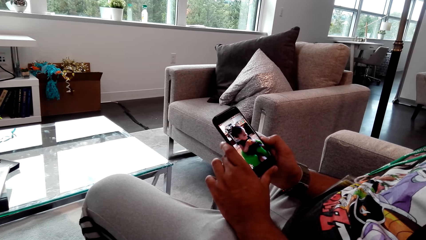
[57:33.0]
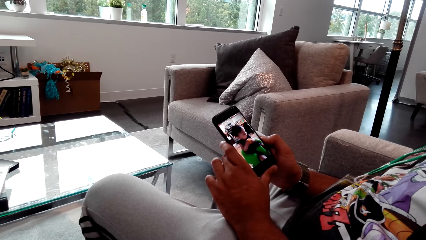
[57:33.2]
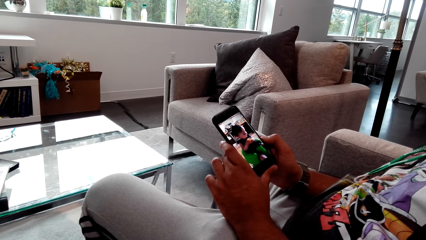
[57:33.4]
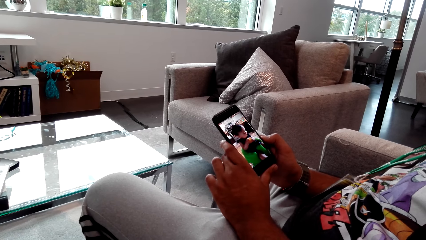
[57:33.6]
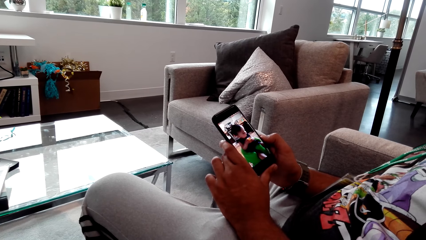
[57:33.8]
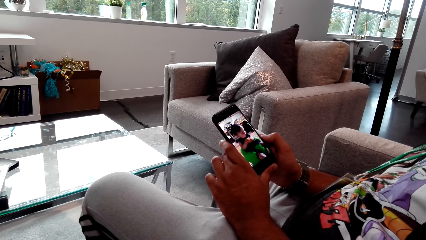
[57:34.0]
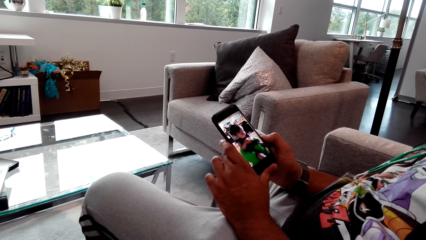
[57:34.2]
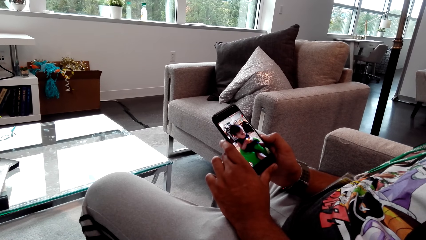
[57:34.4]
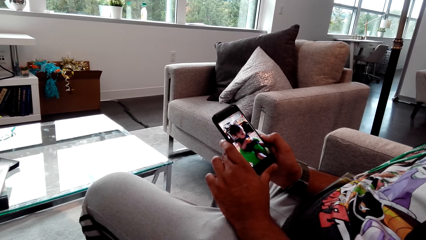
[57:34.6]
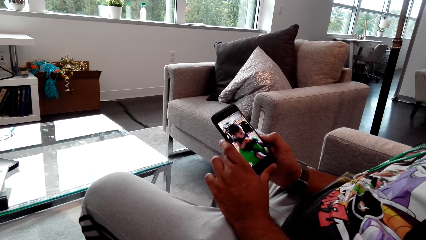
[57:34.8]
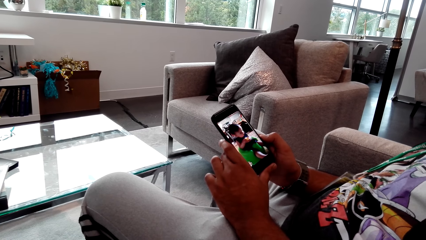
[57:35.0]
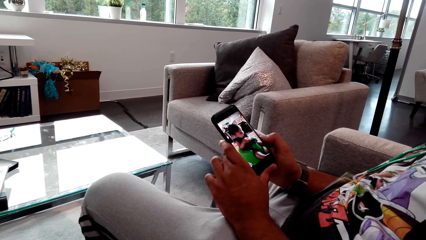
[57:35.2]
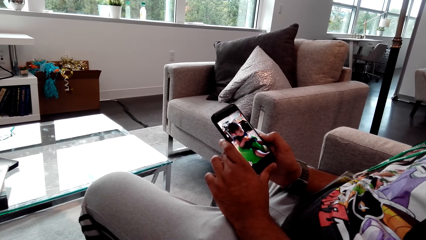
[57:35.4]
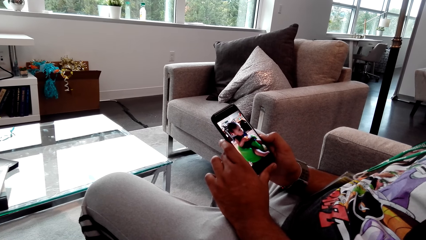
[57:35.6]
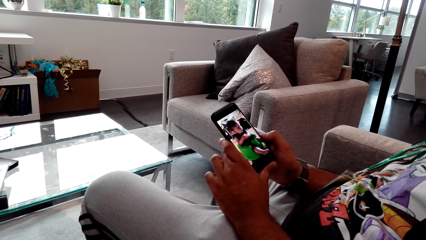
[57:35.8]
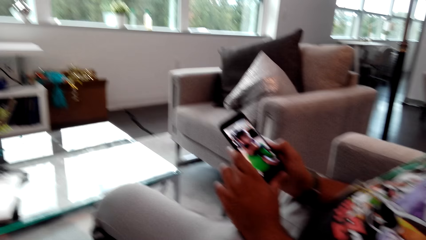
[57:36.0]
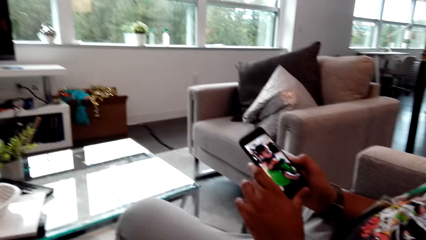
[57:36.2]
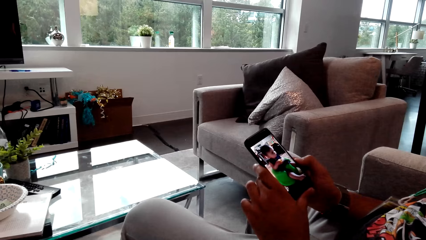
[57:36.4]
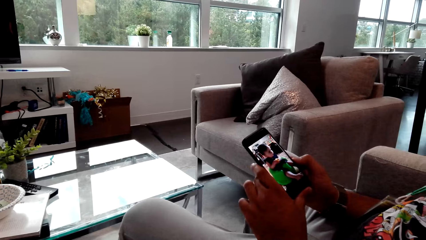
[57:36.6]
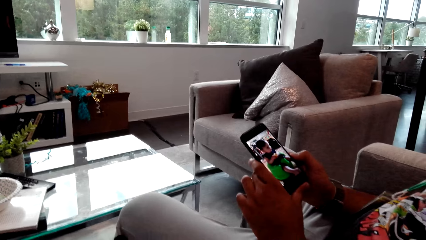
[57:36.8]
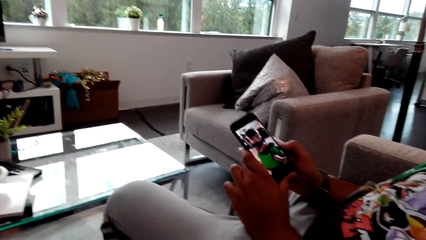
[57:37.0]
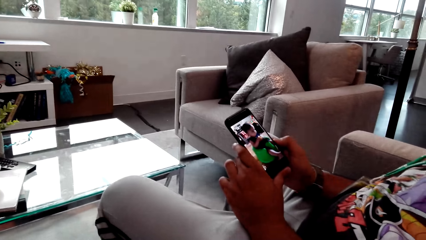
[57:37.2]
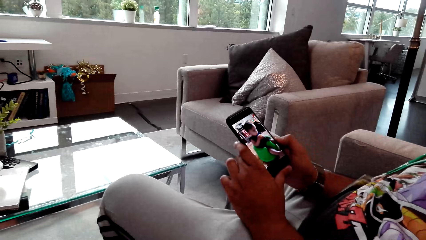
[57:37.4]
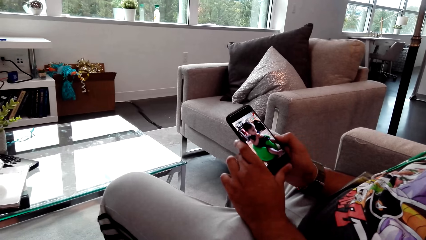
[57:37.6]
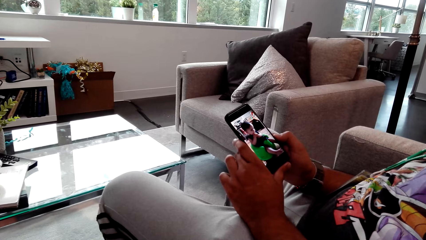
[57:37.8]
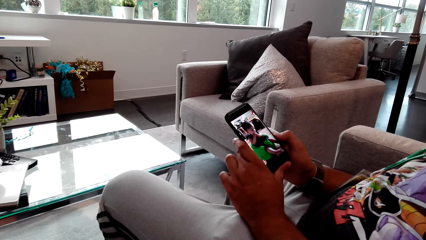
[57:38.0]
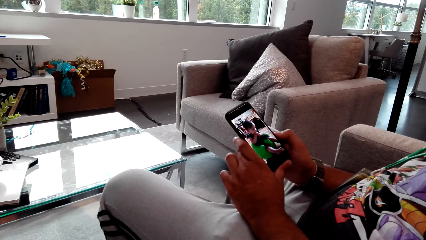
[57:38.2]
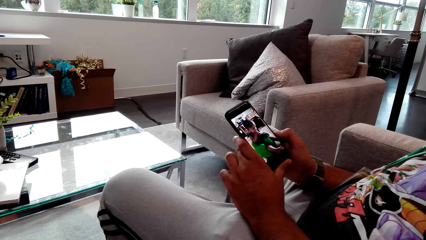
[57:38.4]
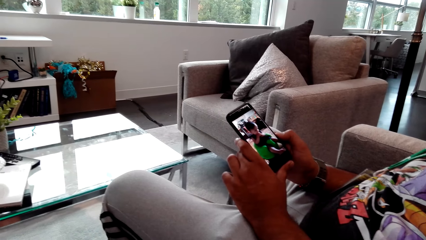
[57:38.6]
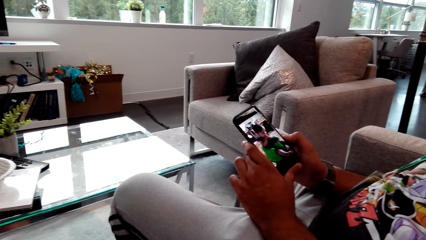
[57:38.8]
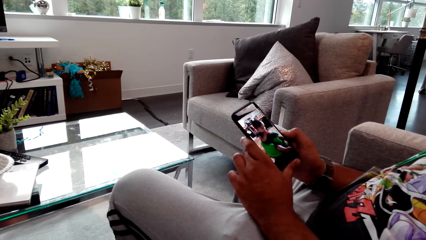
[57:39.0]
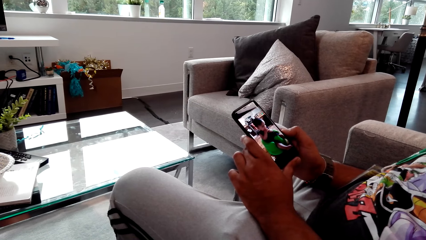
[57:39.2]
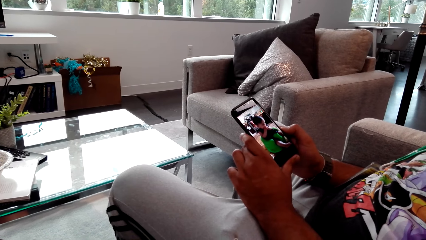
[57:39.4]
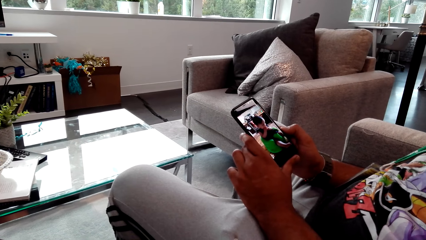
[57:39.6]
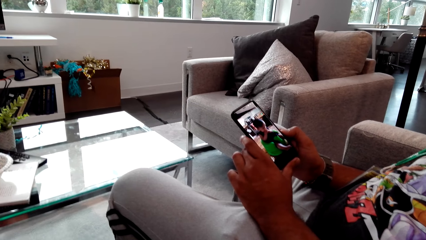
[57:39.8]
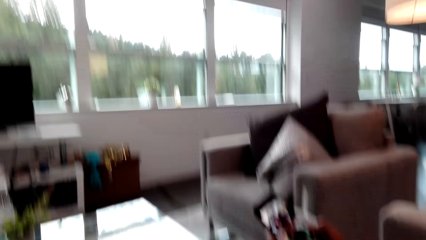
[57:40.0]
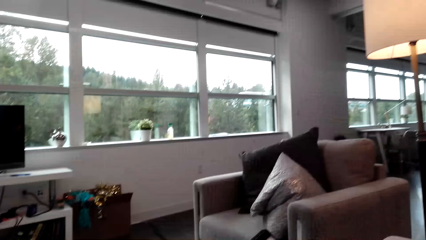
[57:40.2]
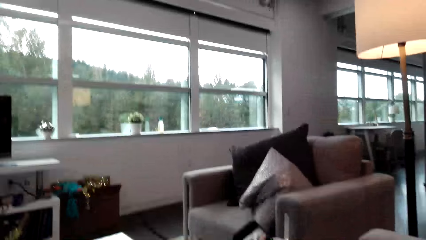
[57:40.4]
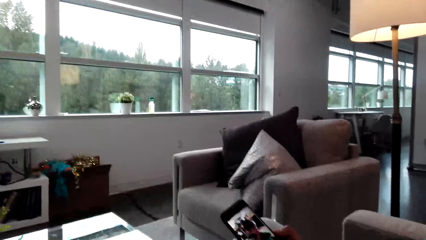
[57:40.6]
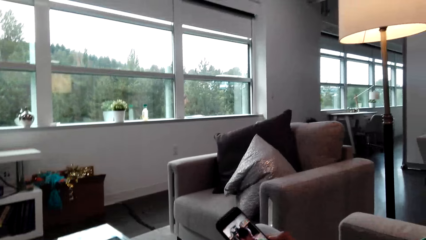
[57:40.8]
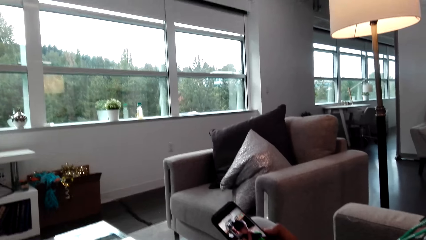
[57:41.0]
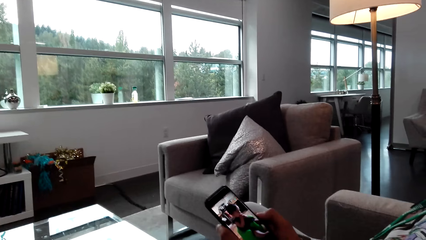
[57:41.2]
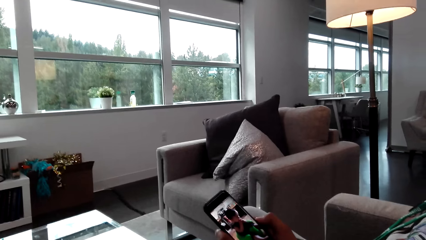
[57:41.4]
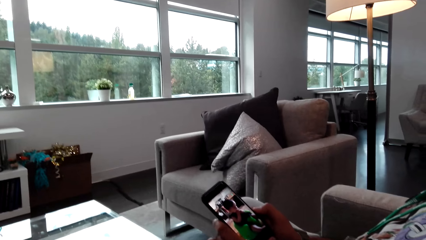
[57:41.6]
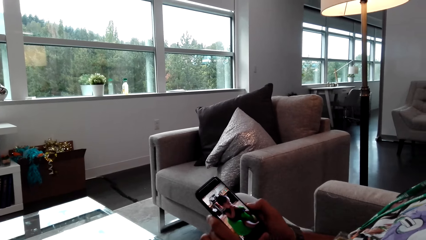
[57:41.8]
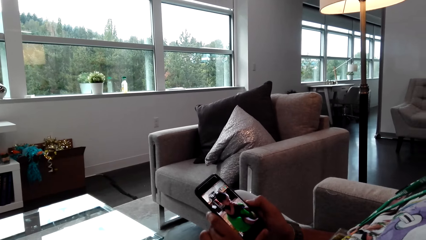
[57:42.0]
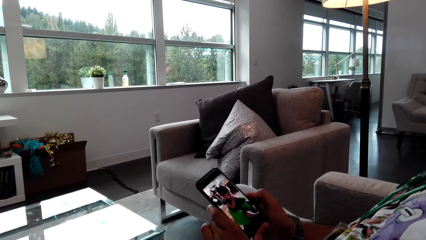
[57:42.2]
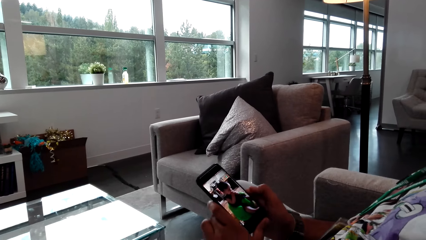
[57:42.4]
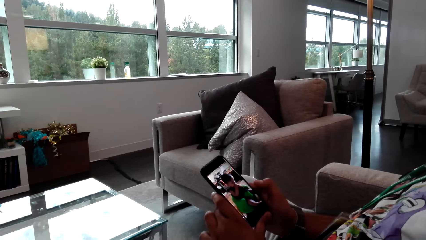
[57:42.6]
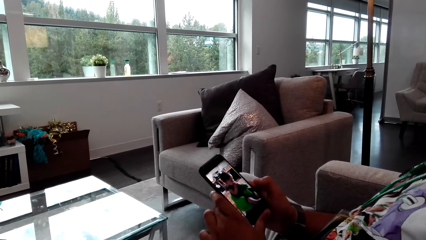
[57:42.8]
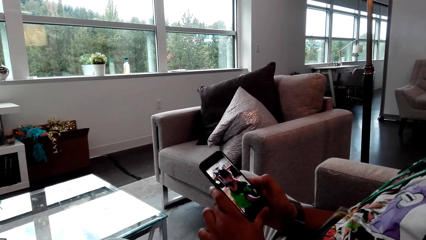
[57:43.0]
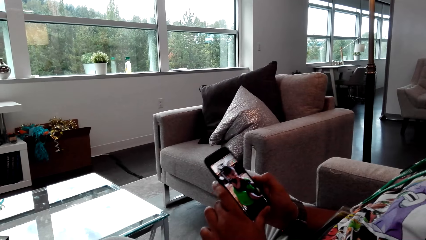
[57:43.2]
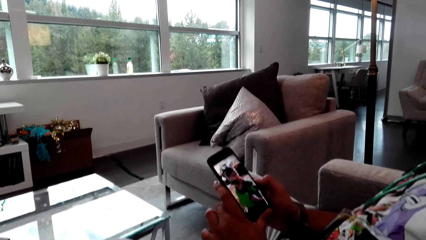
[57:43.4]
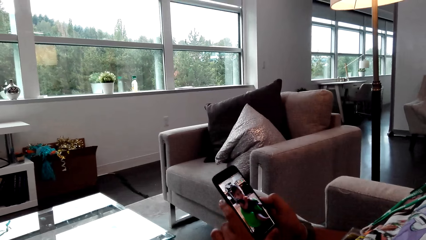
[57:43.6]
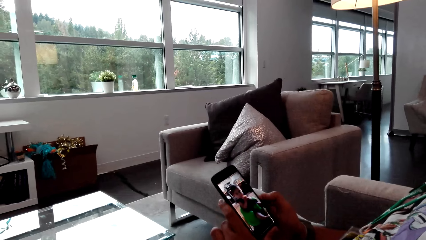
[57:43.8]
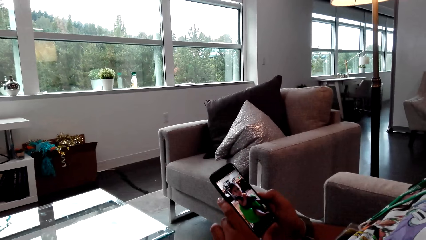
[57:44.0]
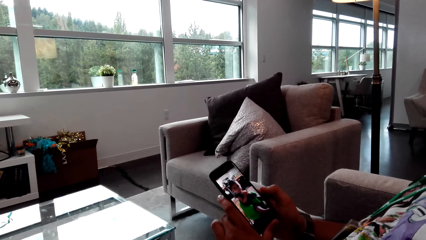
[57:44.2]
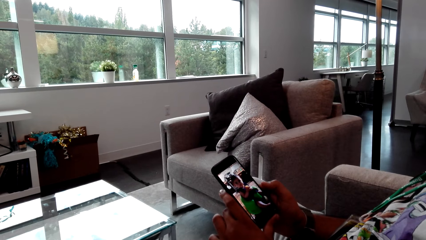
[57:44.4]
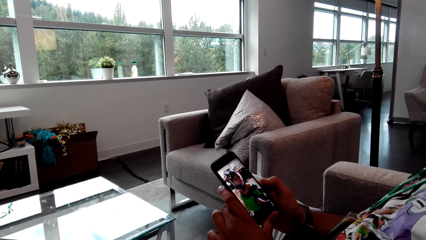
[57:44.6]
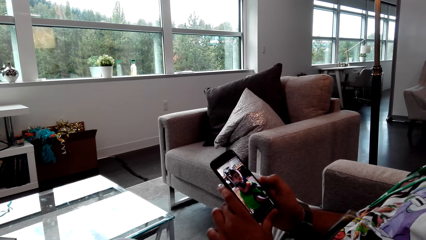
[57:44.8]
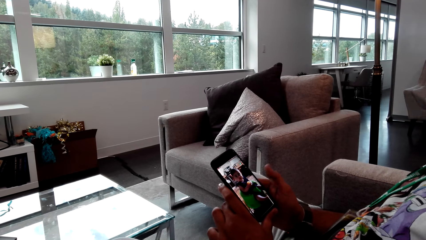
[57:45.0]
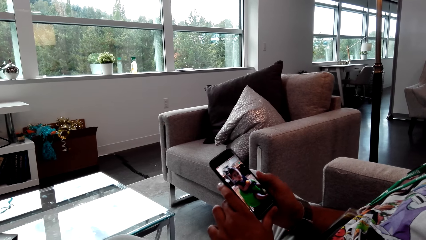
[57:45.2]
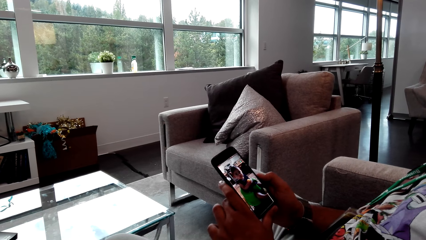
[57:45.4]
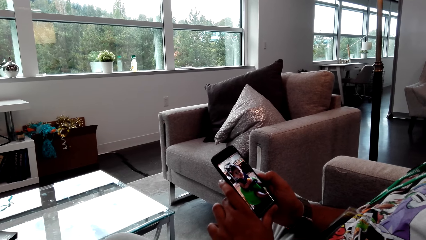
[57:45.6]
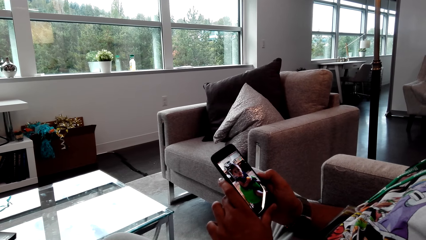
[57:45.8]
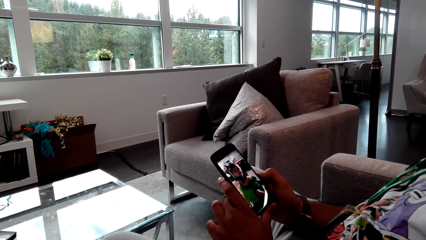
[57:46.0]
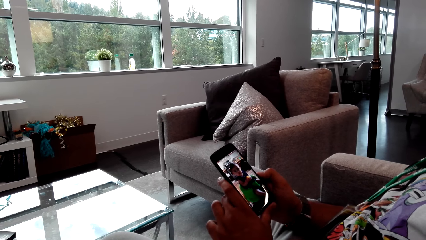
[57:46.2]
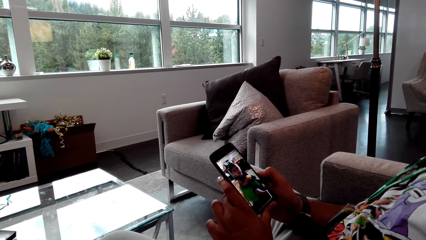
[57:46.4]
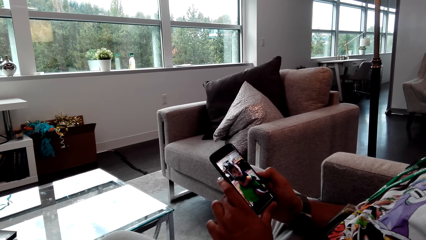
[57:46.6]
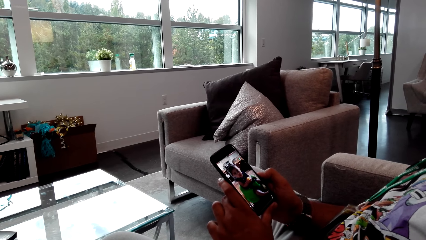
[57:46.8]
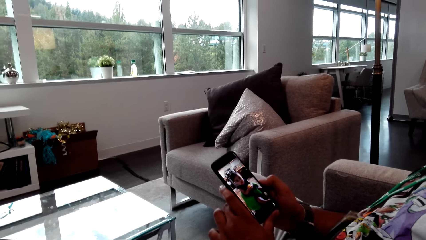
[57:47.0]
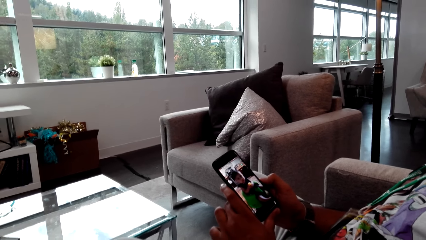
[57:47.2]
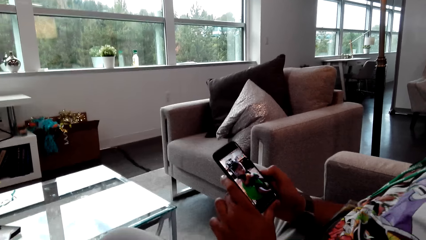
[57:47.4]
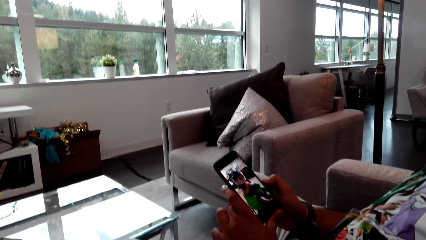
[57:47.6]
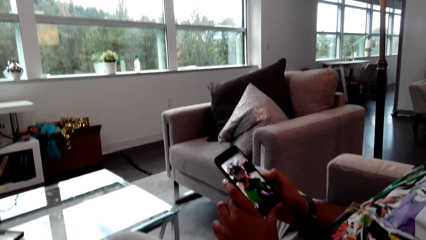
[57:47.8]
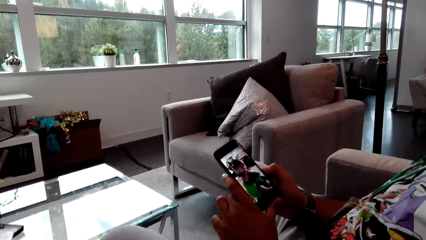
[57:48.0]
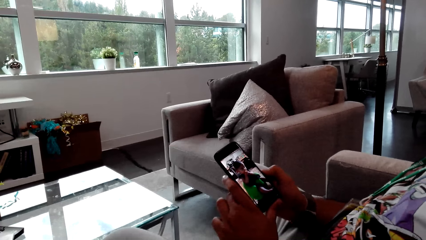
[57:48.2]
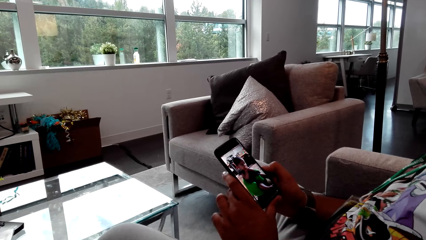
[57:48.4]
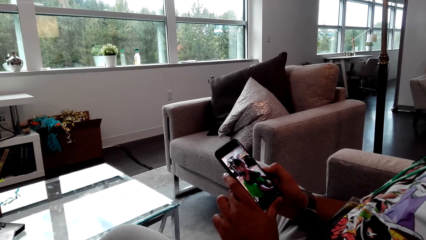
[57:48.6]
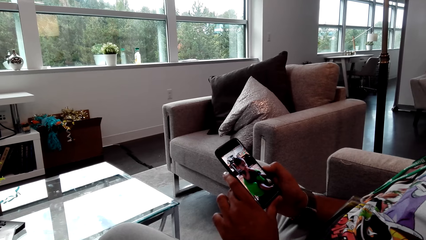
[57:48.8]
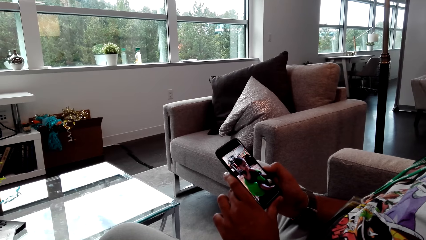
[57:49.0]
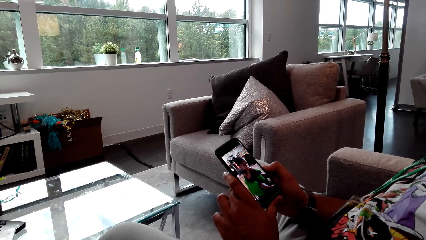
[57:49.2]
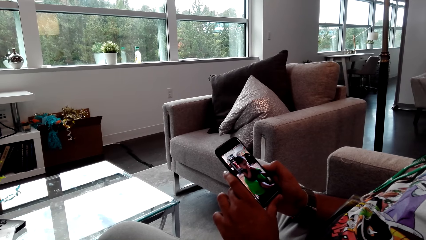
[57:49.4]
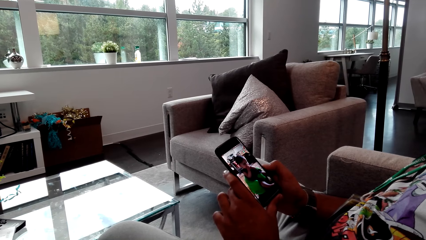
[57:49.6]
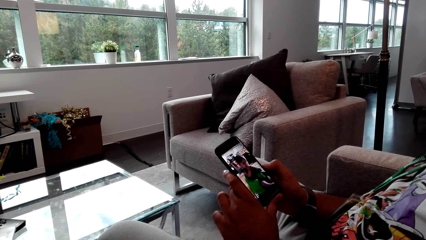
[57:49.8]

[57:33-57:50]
The camera wearer talks to a person. The person talks to the camera wearer. The camera wearer looks around. The person watches the phone video with the camera wearer. The person talks to the camera wearer.
